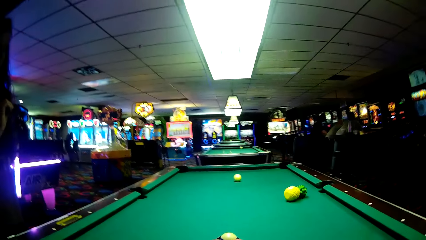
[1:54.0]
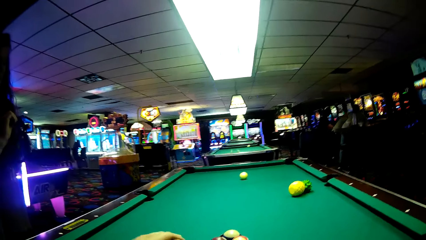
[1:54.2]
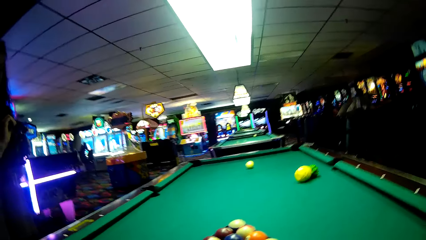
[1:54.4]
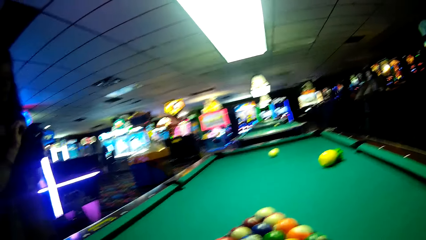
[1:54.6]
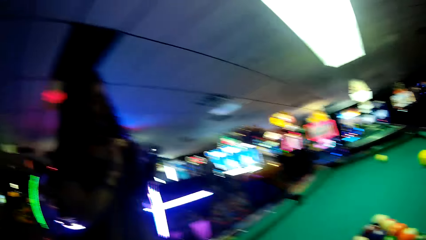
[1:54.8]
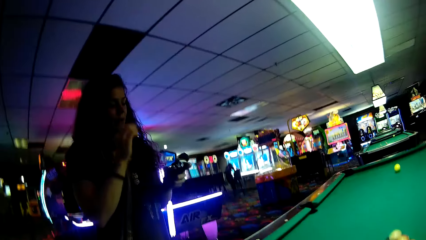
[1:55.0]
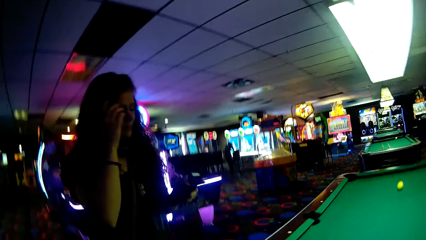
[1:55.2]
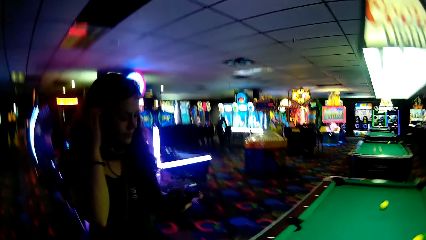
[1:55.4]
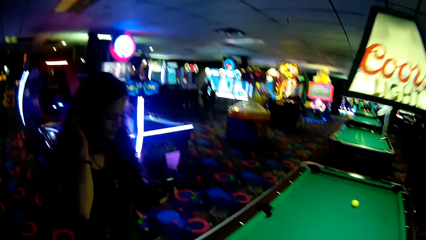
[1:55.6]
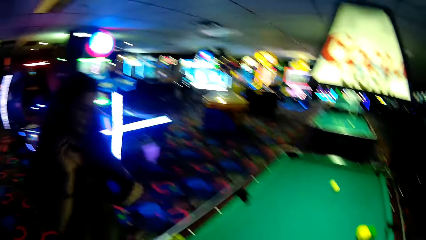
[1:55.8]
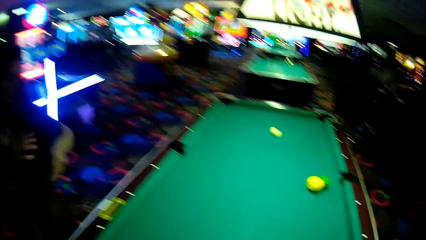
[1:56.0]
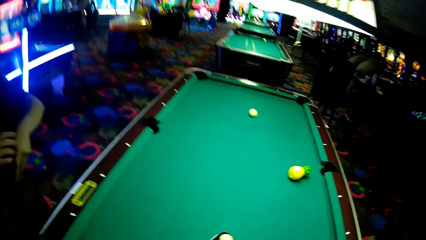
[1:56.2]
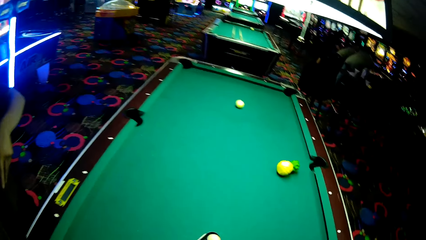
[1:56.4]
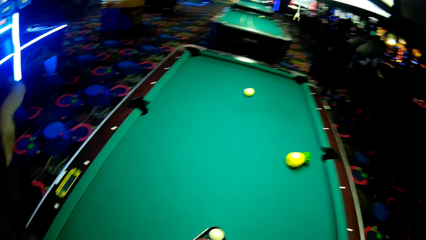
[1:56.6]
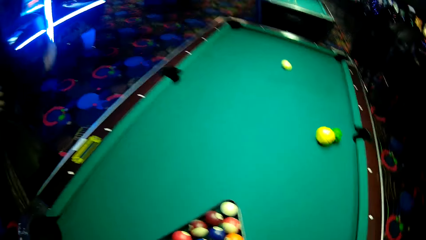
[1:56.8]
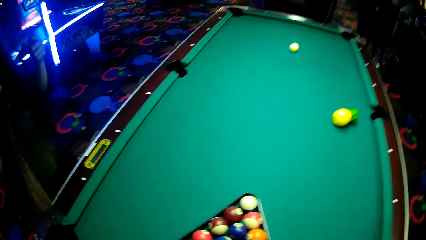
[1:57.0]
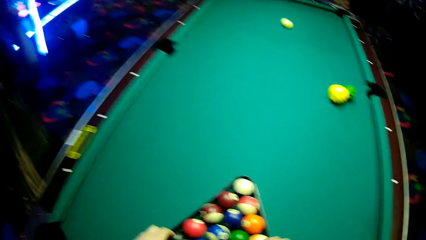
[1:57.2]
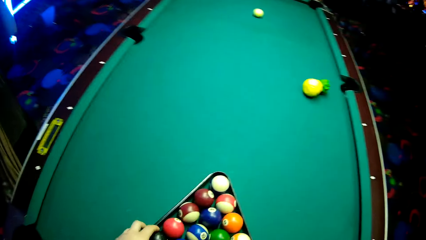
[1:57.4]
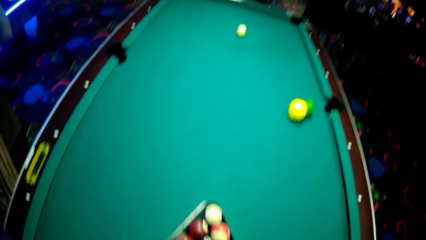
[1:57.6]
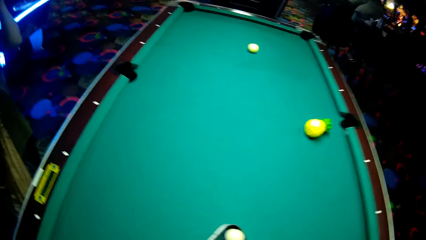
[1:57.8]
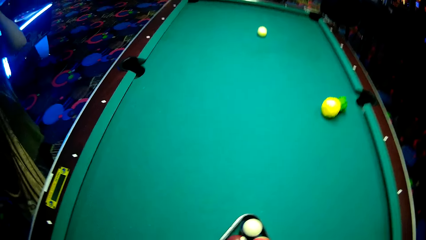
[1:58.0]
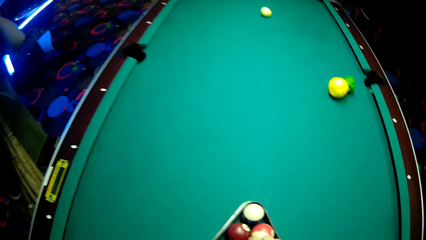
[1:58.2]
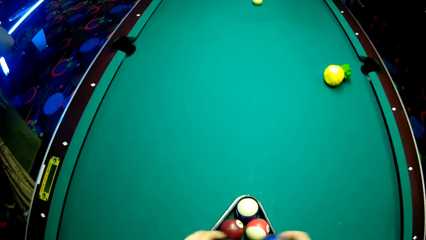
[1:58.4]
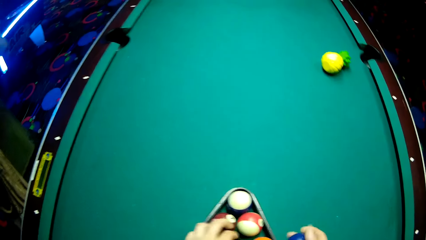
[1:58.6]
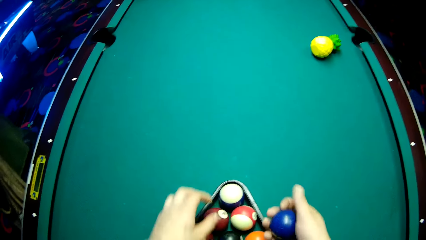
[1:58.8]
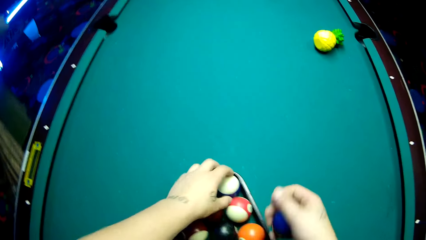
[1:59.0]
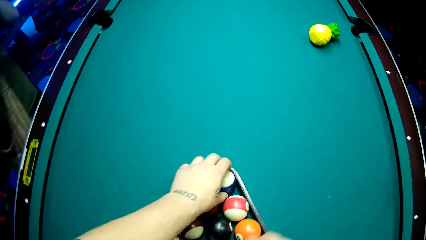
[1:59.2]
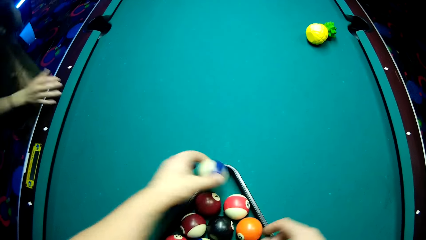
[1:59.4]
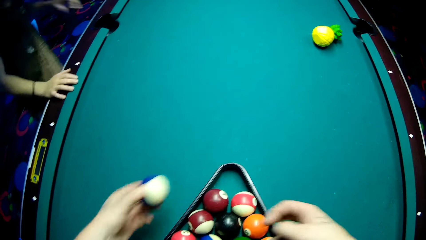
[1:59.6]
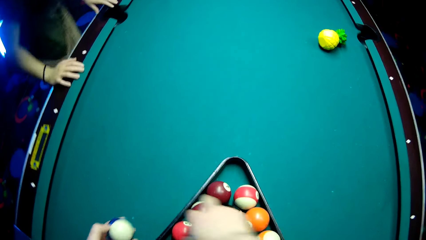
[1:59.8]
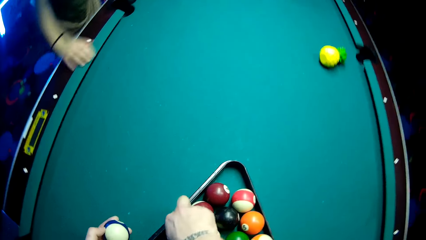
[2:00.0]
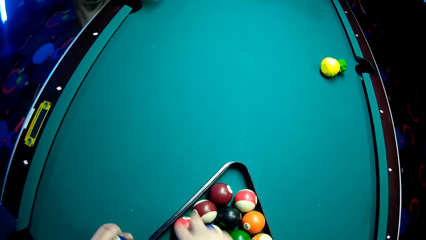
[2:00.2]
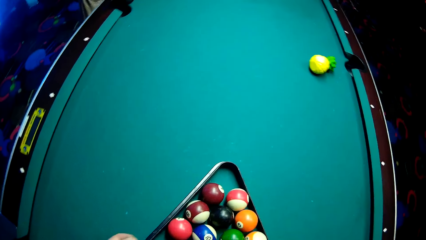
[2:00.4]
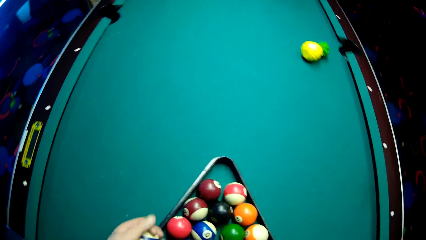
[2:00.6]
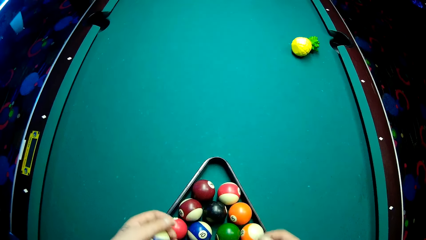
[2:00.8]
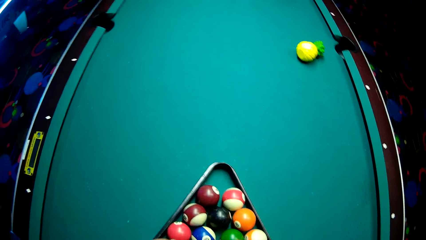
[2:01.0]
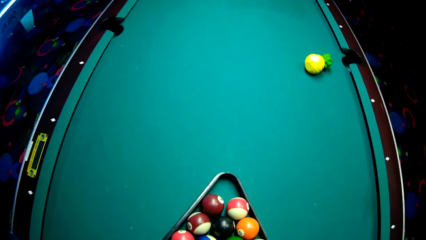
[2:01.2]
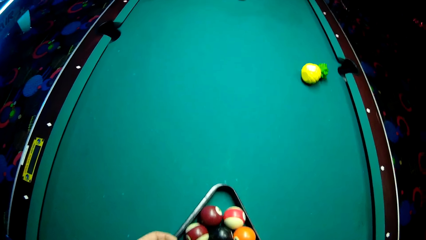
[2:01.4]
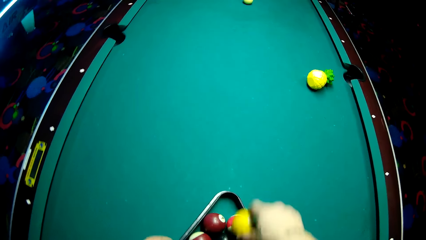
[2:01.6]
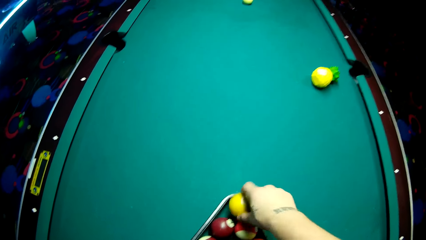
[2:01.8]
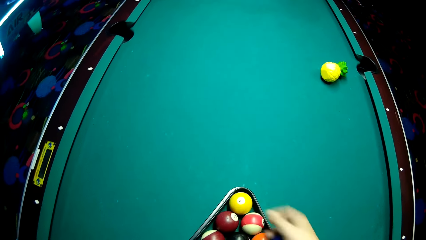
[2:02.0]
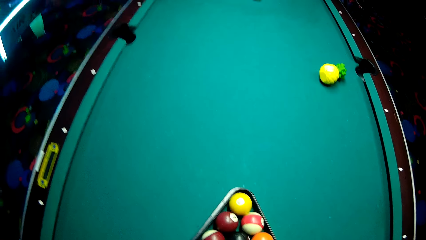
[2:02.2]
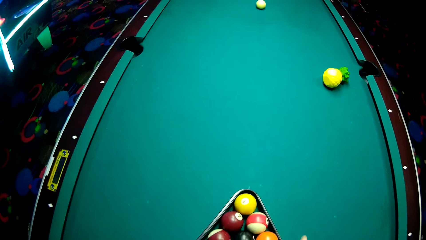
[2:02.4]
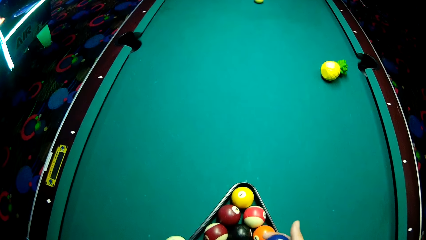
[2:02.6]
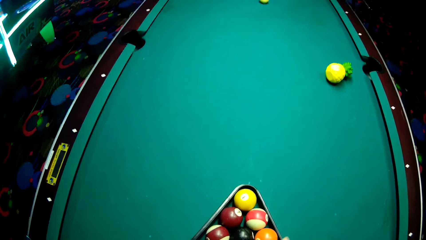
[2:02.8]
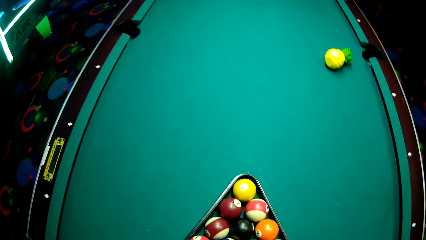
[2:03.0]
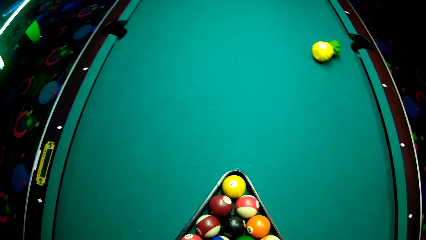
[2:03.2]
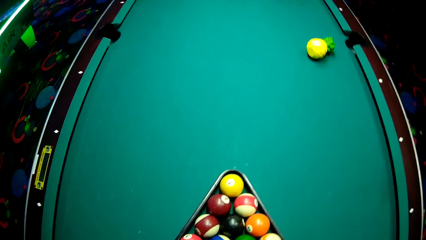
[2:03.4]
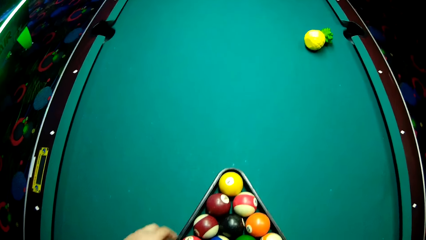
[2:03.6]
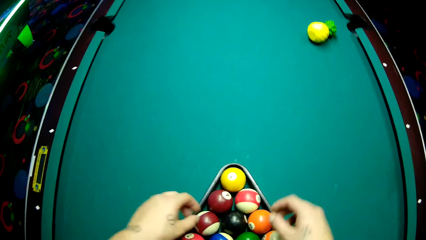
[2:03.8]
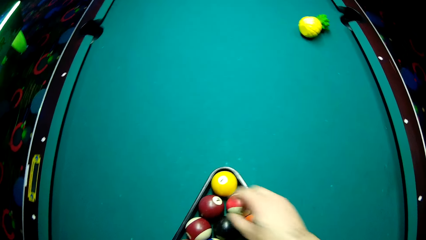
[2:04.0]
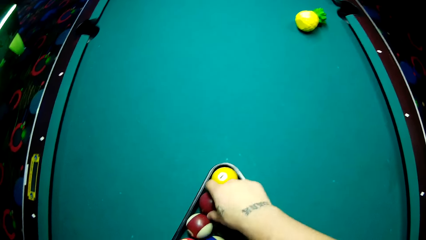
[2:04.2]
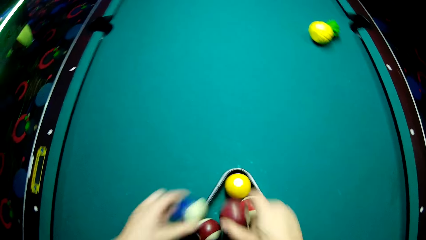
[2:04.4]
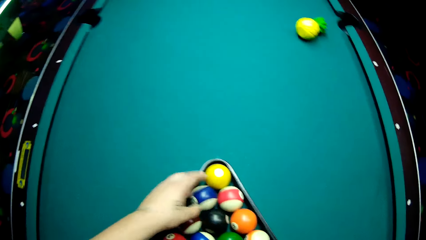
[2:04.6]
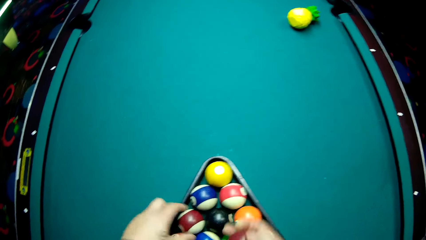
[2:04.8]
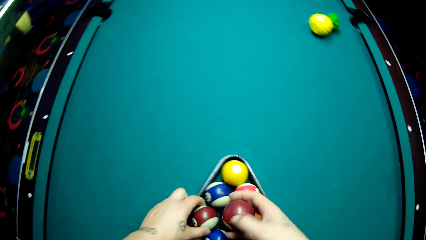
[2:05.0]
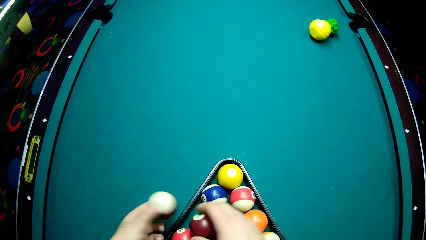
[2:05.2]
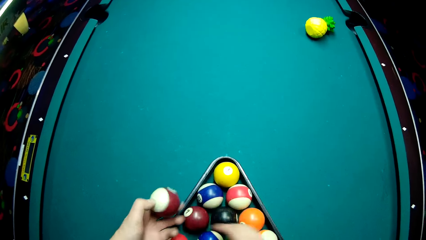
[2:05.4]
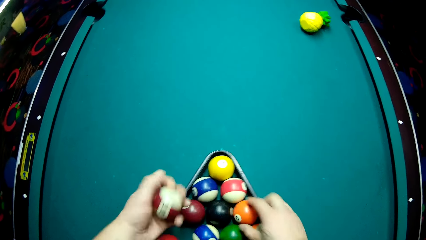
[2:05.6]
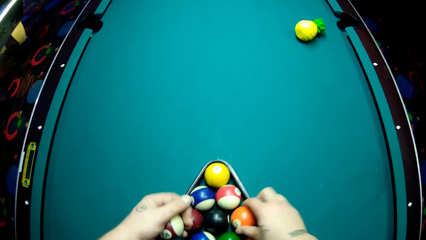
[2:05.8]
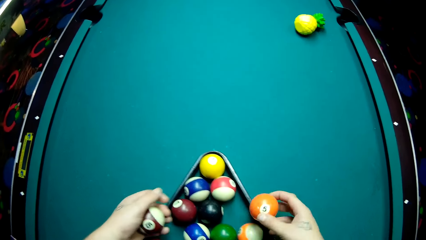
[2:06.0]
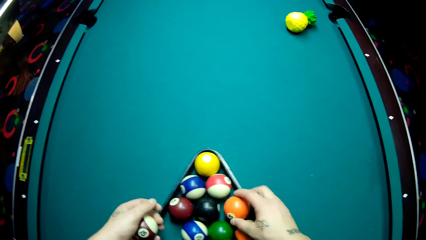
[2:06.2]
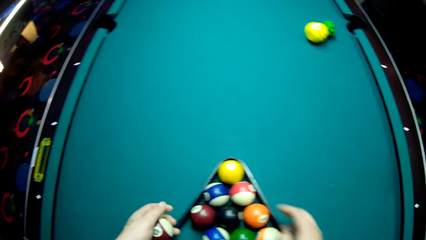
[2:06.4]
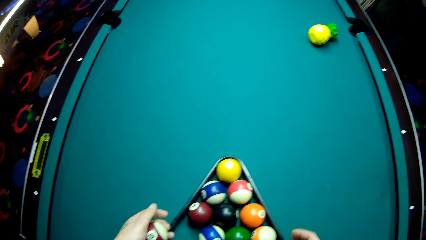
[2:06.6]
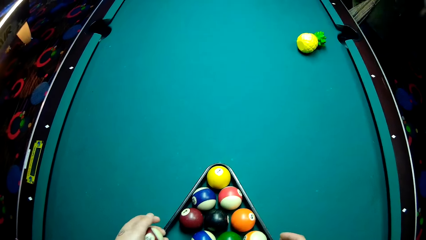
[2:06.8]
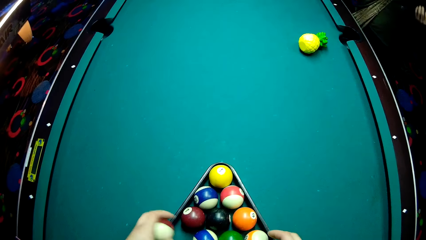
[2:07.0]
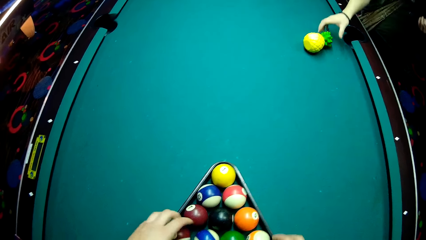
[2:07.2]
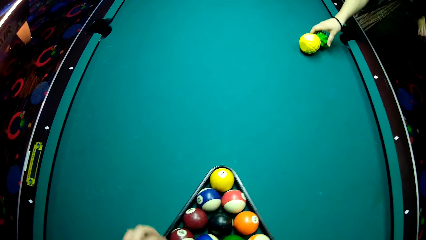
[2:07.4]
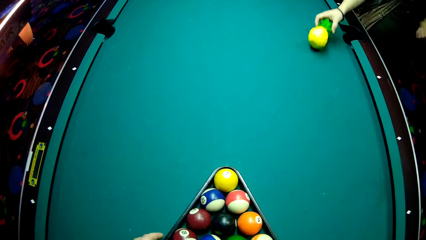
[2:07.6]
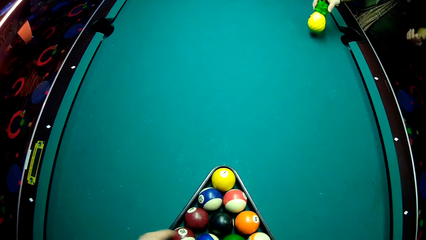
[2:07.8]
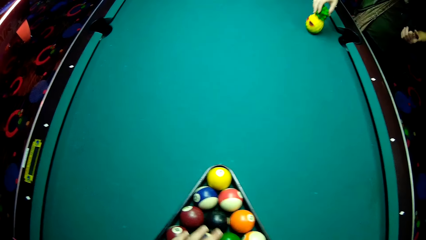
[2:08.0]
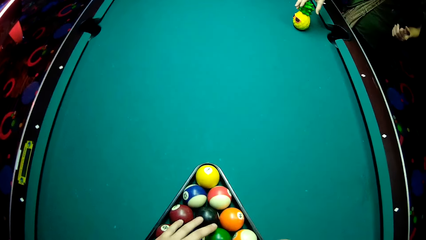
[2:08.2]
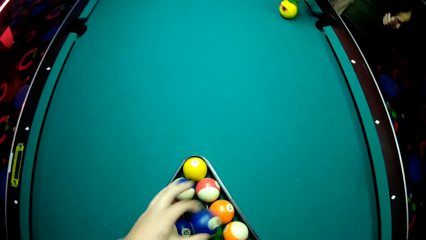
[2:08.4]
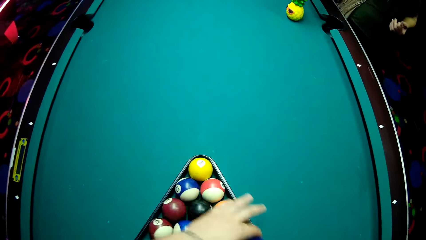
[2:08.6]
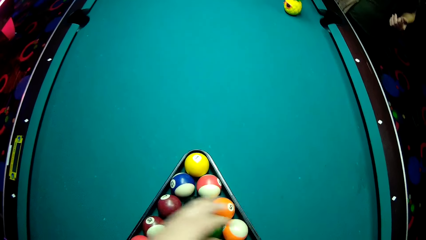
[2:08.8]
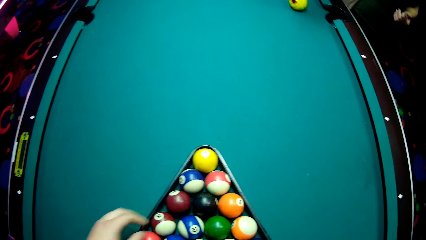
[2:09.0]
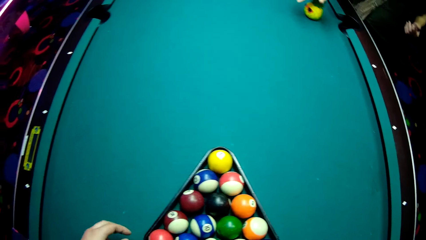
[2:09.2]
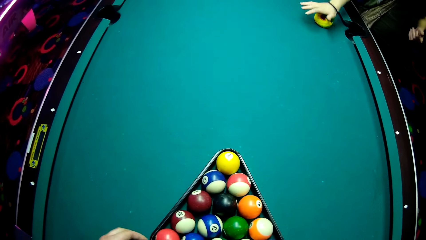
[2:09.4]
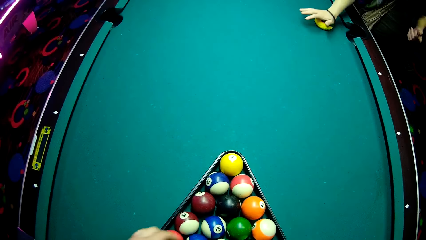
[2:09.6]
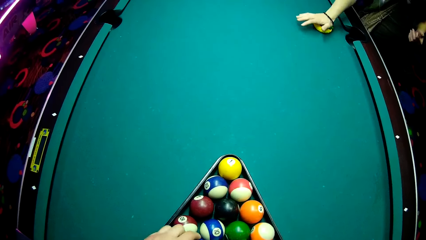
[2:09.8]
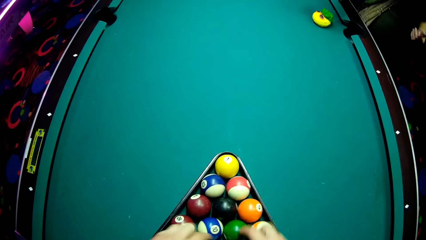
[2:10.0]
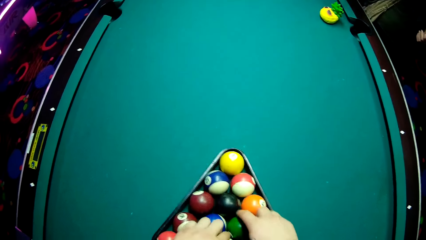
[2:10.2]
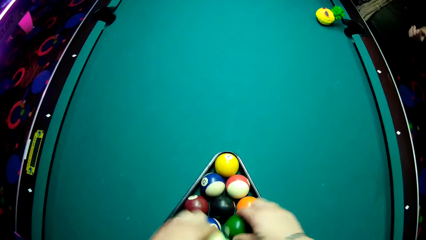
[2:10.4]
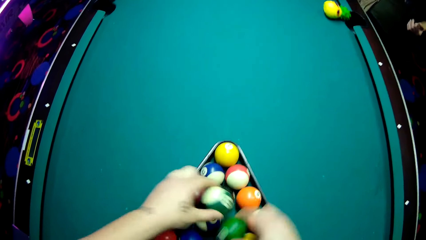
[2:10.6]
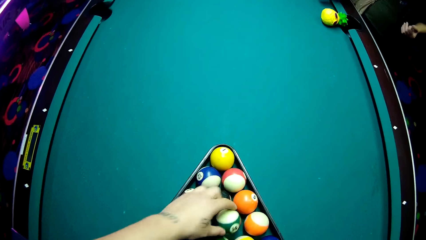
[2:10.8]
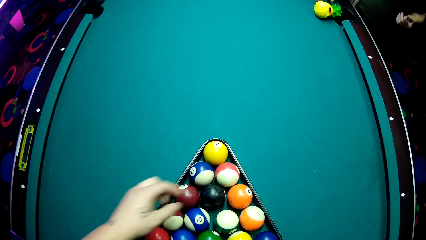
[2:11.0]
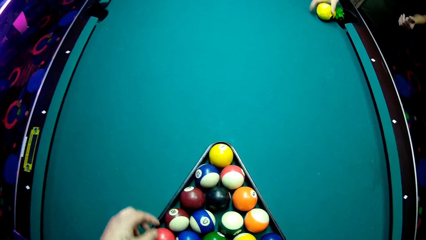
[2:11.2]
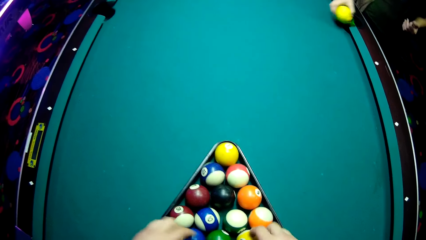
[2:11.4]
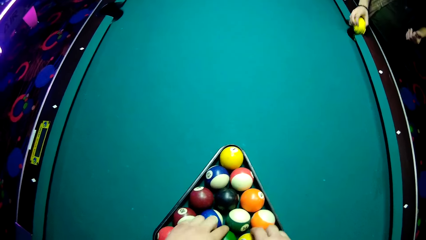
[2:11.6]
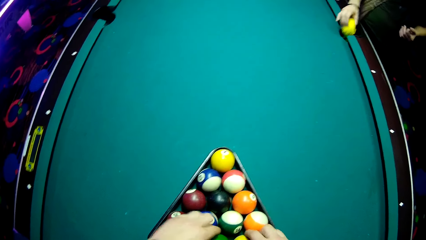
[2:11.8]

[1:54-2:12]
A lady holds spectacles with her hands. The lady pulls back the hair. The camera wearer moves a tray or billiard ball rack on a pool table. They arrange pool balls in the billiard ball rack. The lady walks around a casino. The camera wearer sorts balls on the tray. The lady picks up a doll on the table and presses the doll. The lady moves a ball on the pool table.
